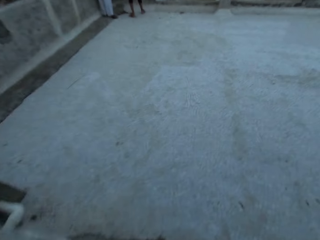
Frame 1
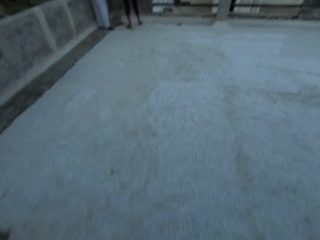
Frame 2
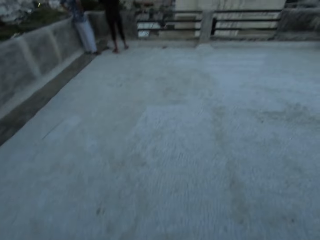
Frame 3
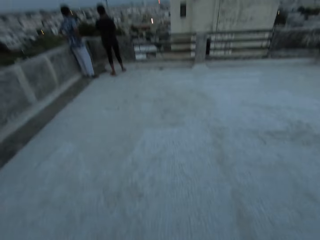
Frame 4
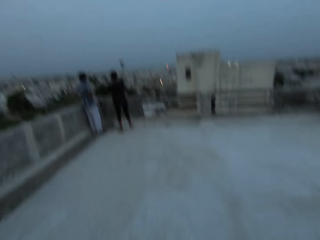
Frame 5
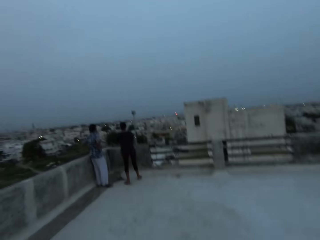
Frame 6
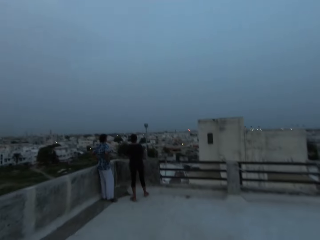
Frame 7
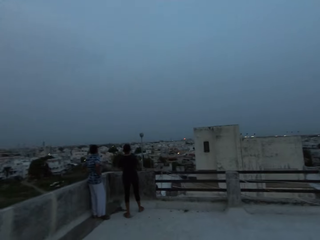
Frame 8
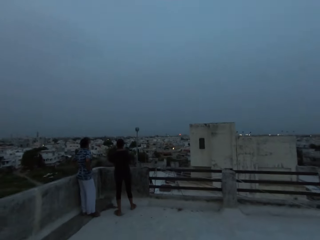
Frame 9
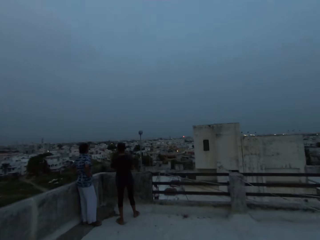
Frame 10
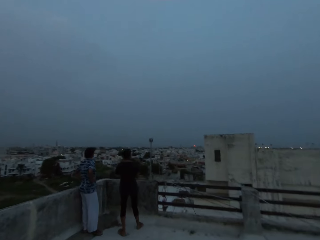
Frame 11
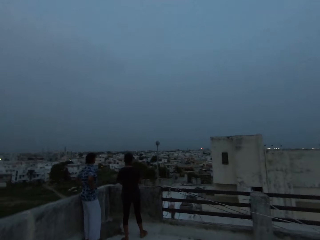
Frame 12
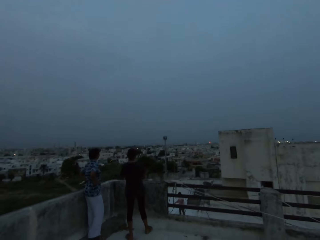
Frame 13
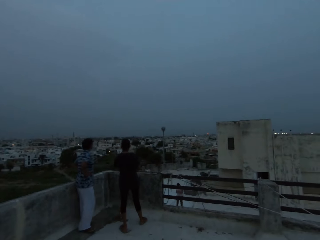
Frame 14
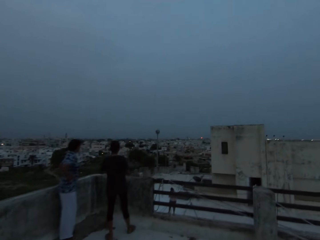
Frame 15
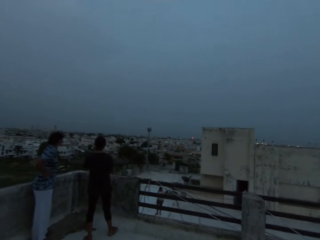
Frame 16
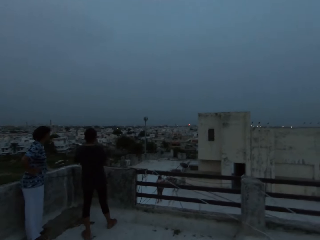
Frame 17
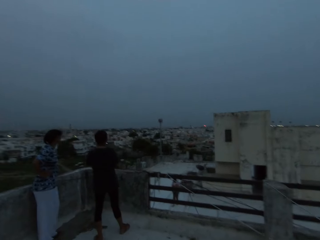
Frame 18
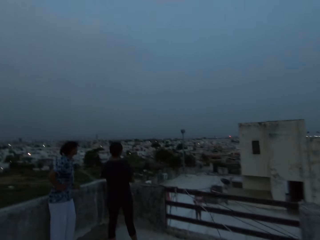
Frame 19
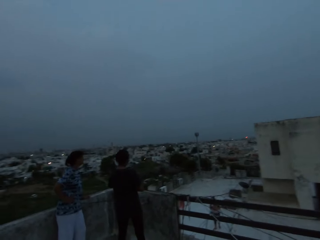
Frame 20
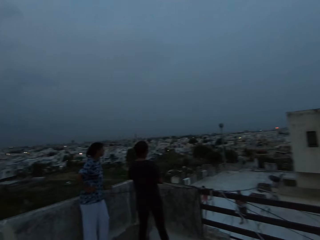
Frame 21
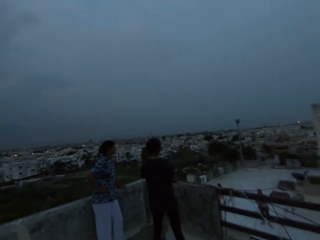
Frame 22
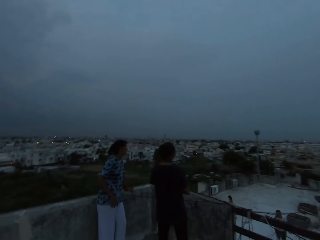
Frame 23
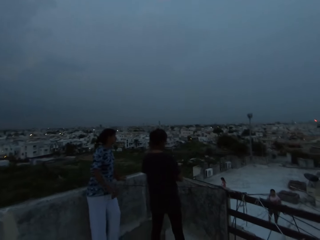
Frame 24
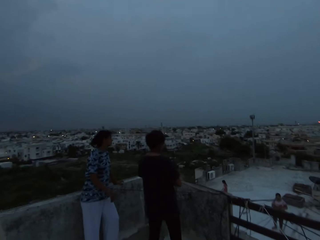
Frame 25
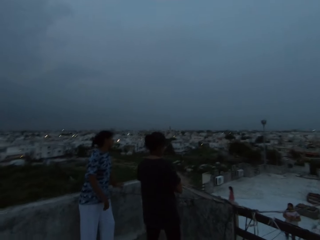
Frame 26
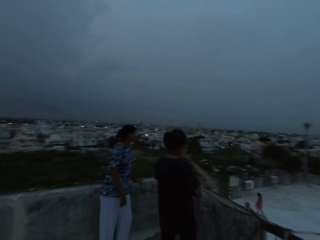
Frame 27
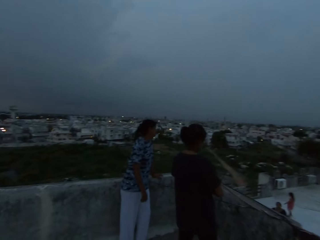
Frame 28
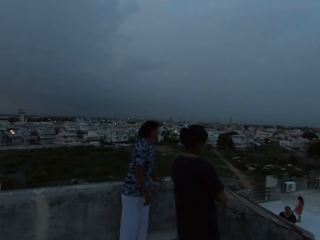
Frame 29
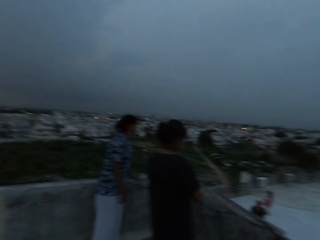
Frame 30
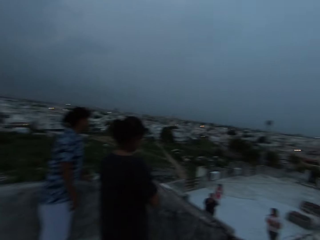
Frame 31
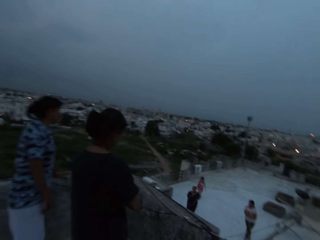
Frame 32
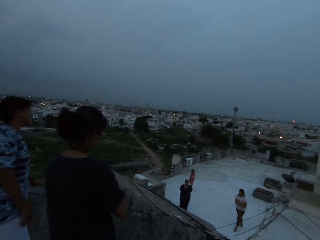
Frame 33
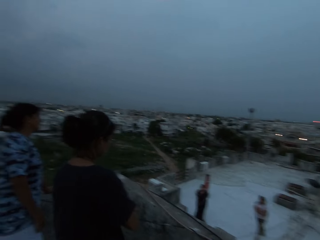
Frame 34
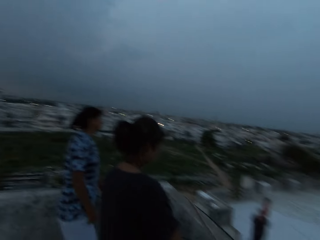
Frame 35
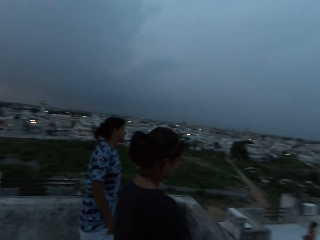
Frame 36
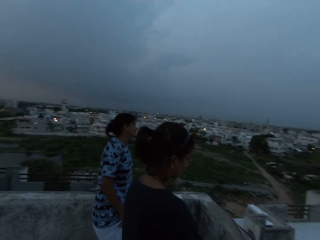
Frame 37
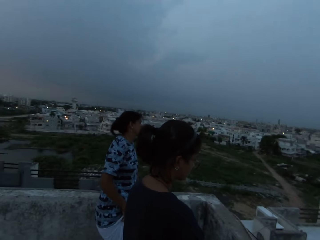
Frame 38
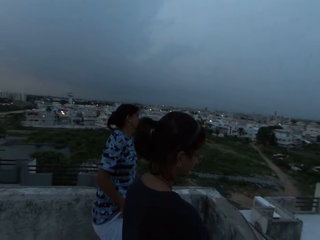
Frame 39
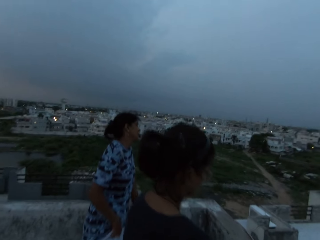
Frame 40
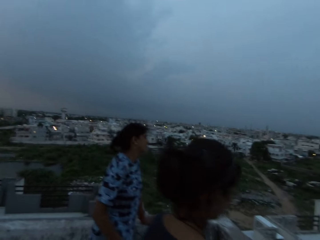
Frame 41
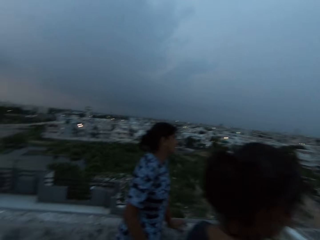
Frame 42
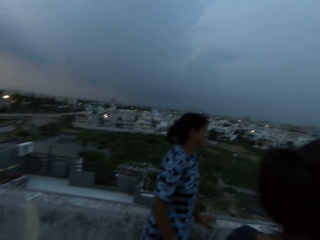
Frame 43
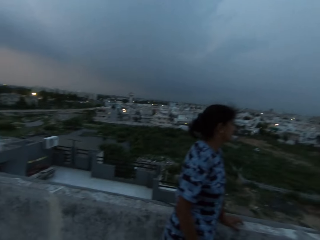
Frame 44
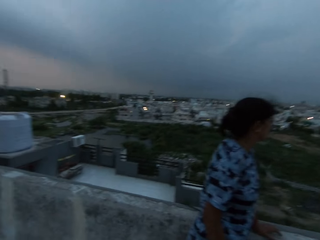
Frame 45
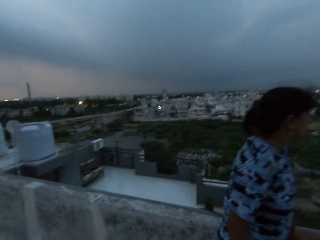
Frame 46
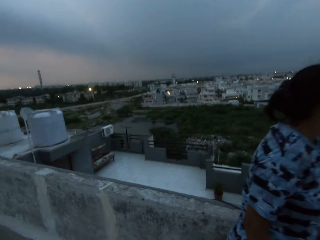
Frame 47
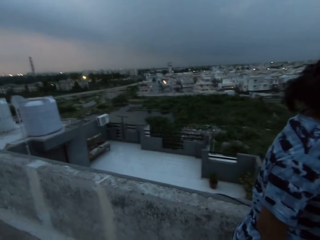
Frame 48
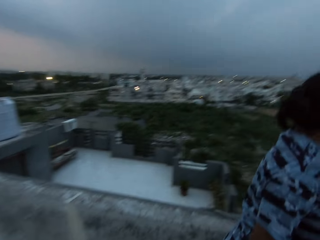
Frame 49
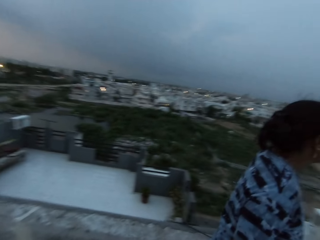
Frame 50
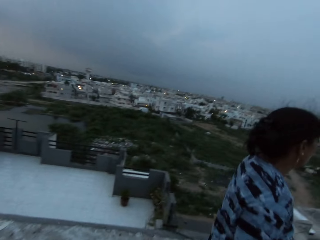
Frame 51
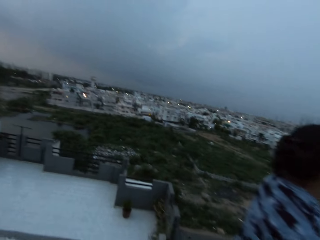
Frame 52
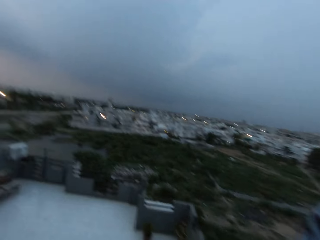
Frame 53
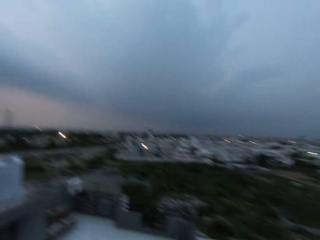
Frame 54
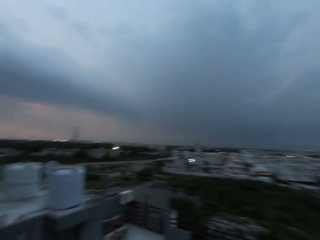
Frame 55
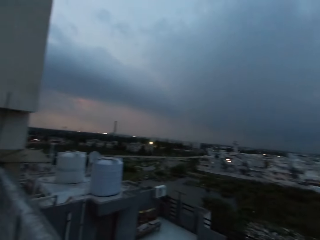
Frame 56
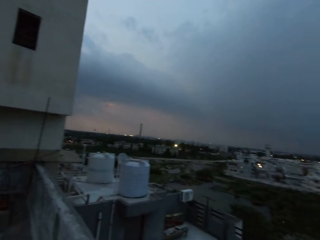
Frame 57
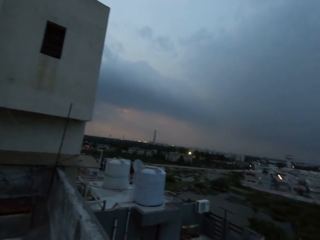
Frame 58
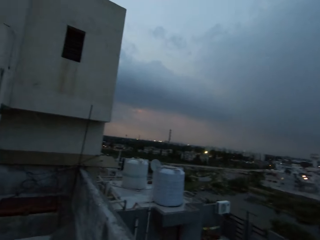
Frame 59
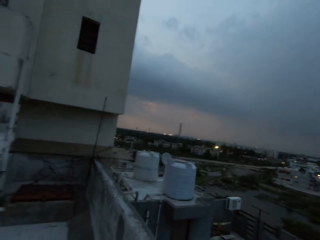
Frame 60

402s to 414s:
The woman interacts with the group of people on the rooftop.

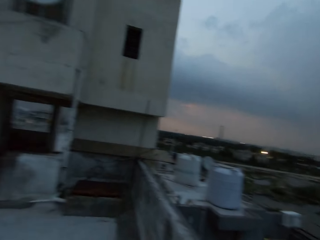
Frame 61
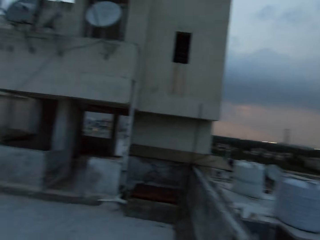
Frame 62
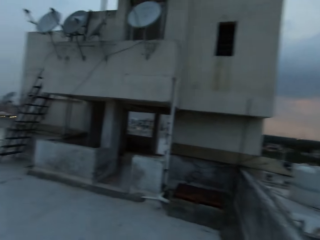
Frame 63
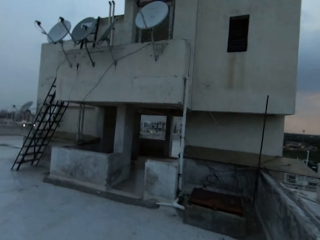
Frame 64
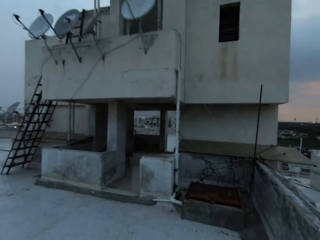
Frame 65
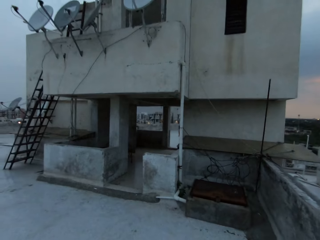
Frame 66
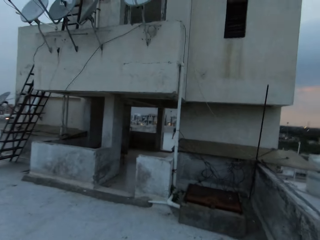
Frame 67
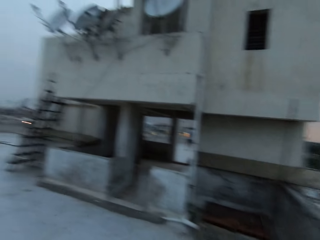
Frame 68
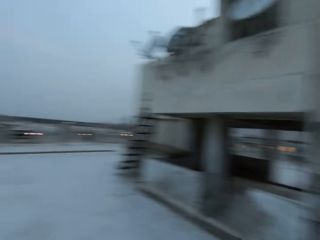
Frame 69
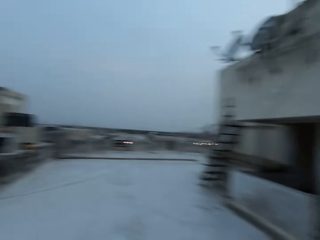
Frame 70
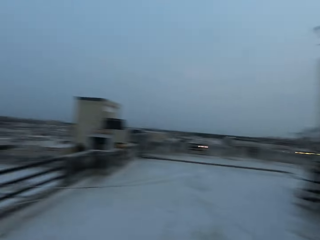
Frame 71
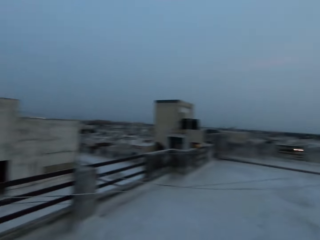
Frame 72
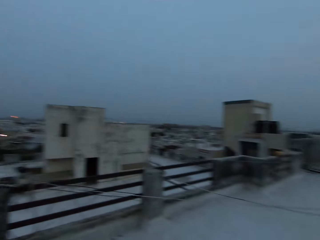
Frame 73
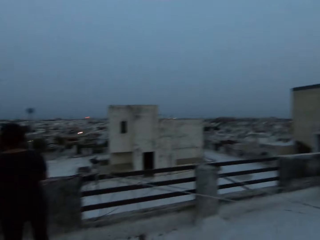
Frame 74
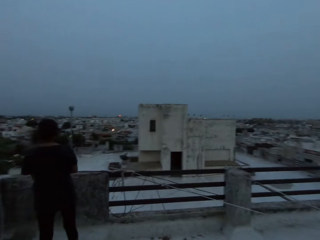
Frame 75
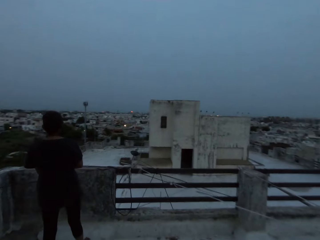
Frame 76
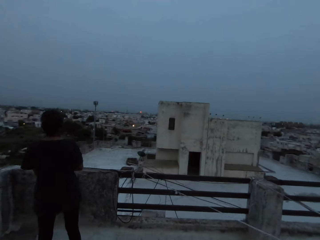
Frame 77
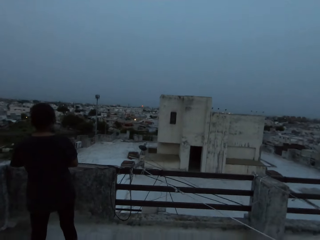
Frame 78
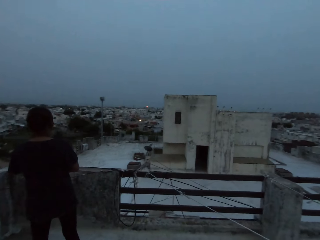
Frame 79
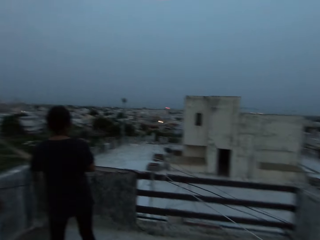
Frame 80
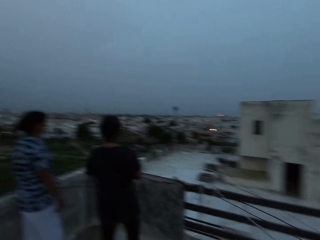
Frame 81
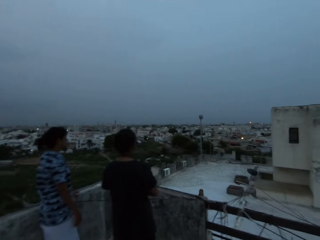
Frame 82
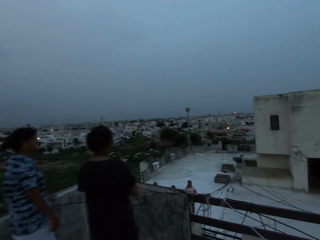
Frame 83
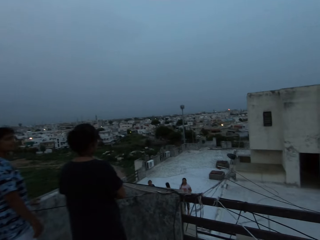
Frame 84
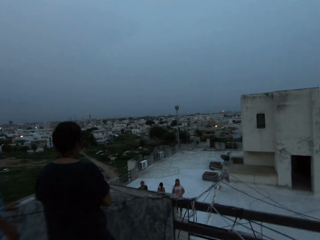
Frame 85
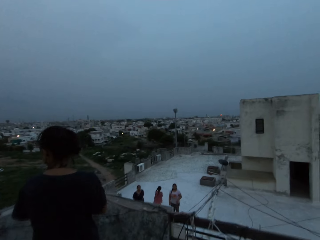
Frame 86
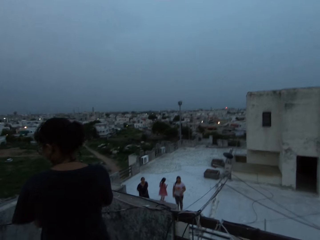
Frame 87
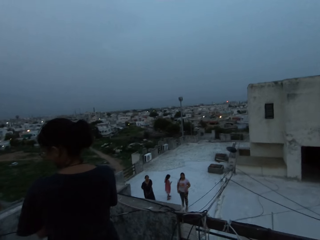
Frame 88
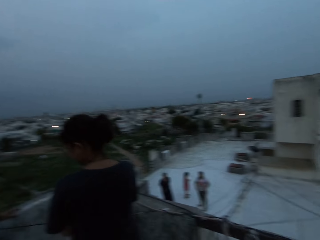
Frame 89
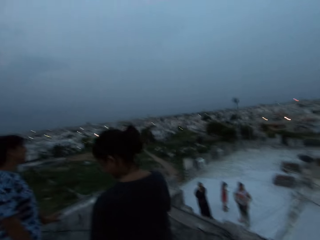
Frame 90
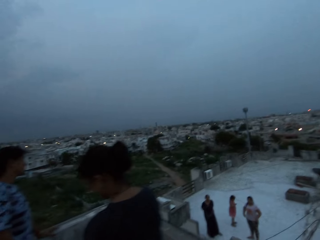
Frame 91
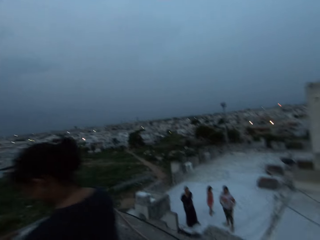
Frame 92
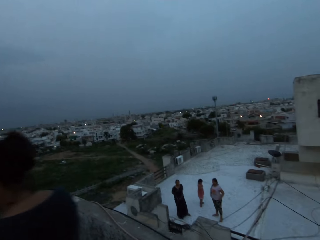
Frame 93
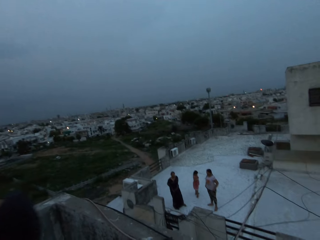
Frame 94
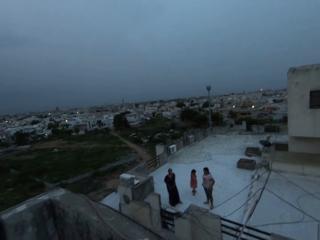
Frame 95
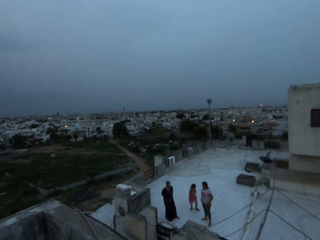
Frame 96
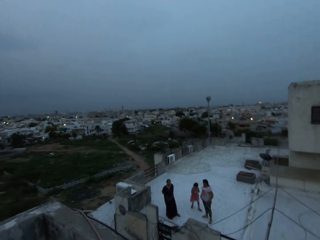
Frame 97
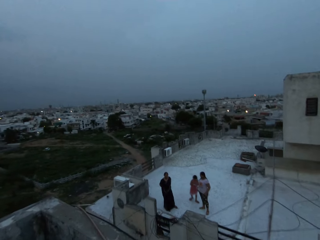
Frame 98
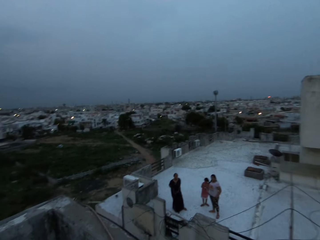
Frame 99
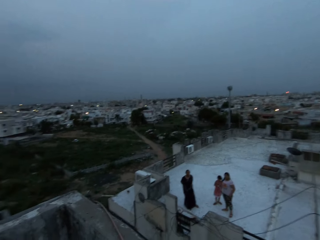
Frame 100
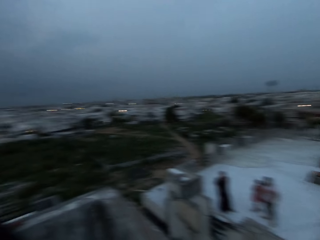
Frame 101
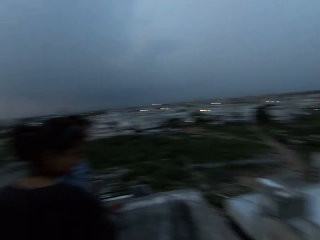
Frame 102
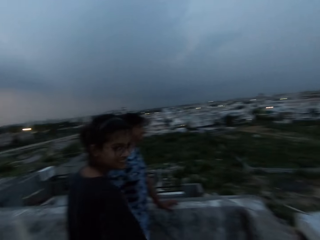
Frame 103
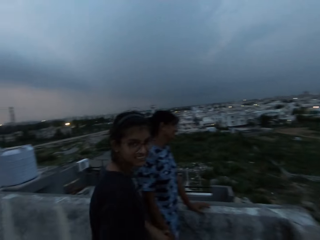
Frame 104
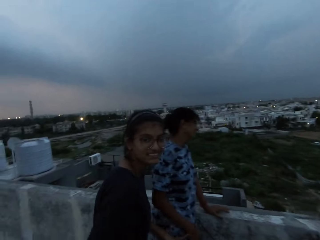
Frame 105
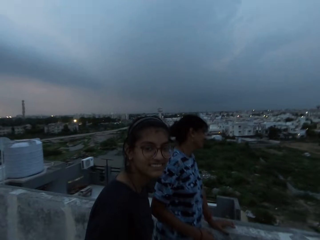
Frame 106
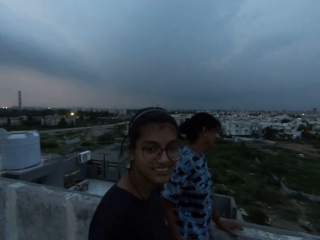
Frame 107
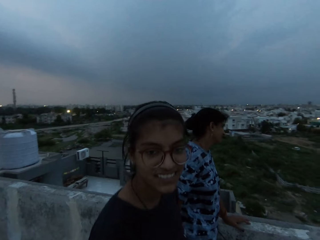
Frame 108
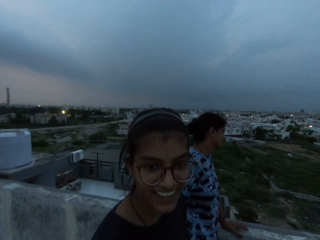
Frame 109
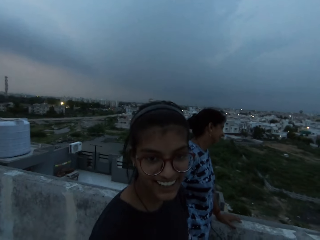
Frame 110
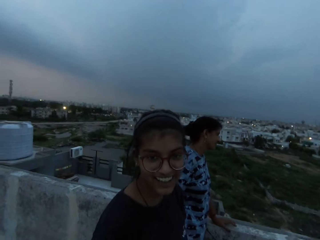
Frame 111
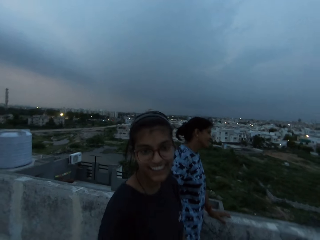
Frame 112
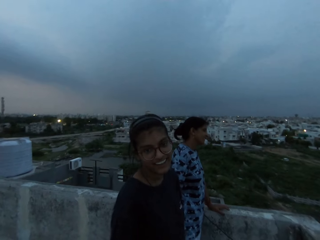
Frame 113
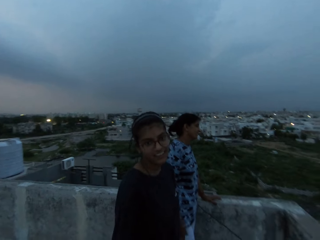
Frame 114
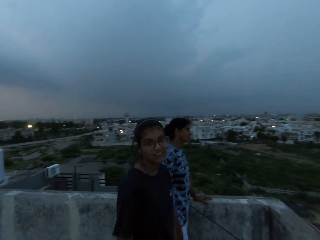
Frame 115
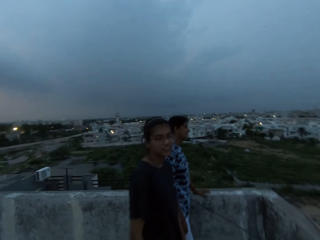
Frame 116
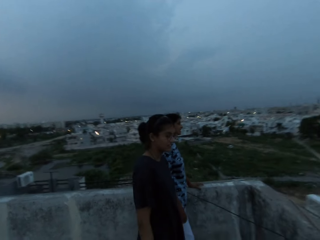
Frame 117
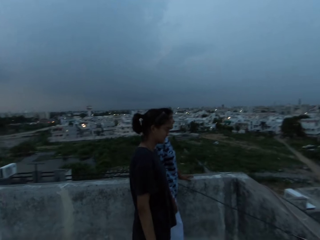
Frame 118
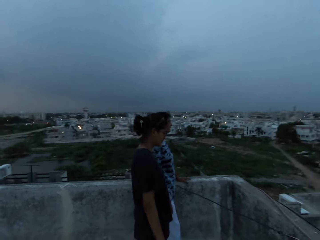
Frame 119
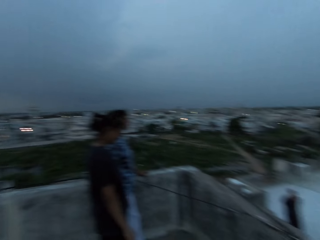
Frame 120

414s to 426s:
The camera wearer interacts with the woman and the group of people on the rooftop.
